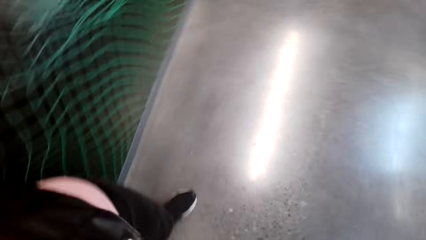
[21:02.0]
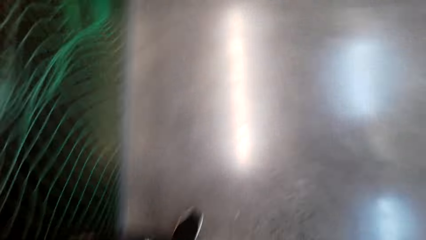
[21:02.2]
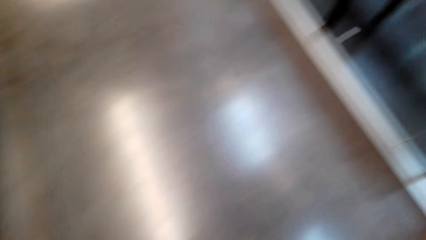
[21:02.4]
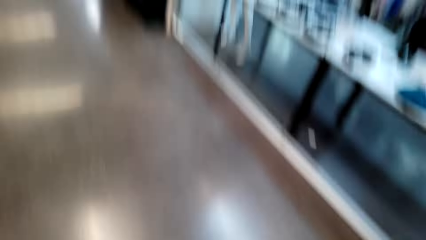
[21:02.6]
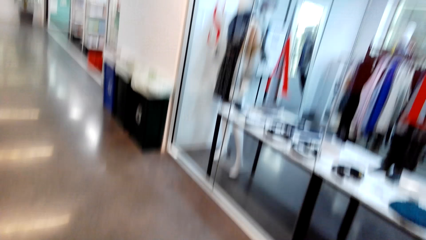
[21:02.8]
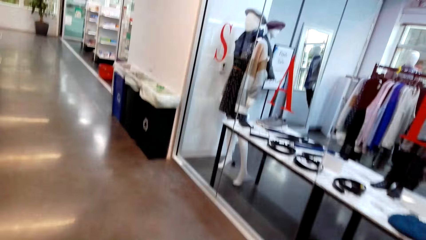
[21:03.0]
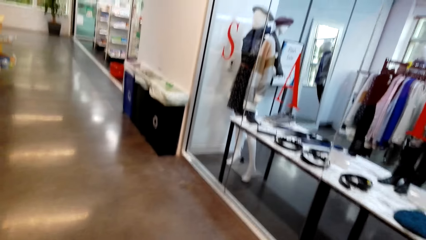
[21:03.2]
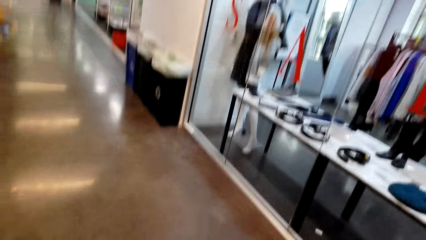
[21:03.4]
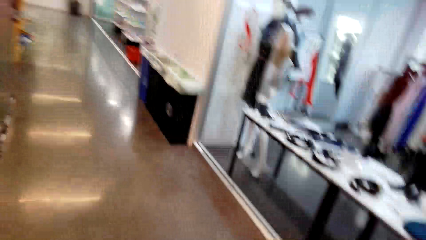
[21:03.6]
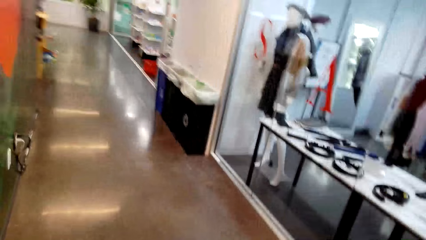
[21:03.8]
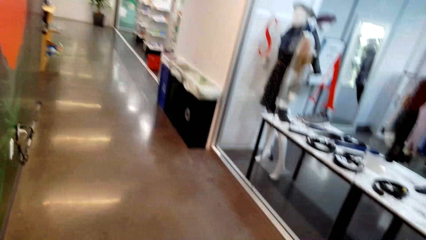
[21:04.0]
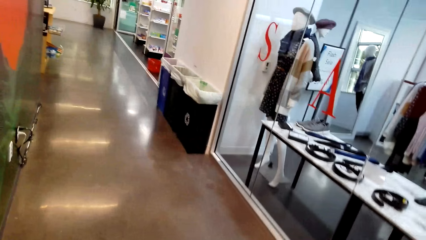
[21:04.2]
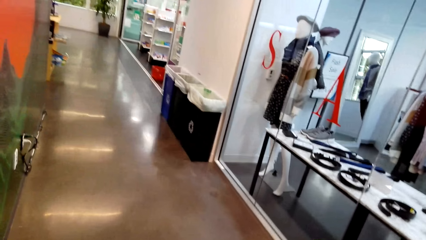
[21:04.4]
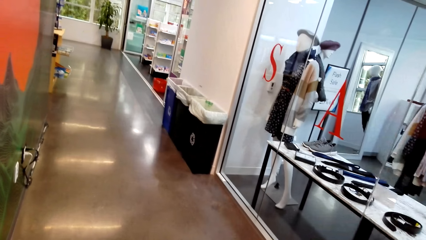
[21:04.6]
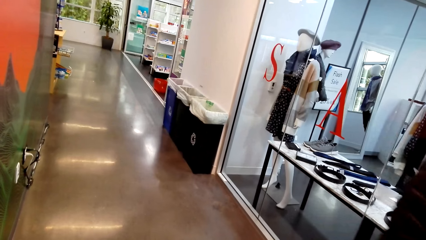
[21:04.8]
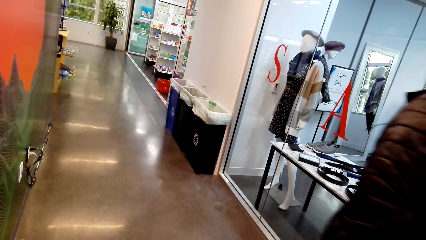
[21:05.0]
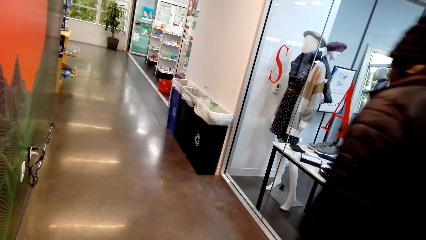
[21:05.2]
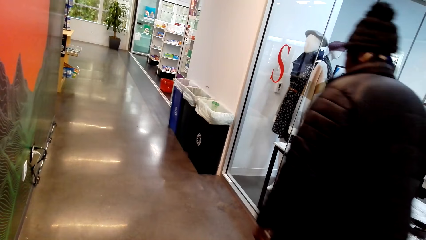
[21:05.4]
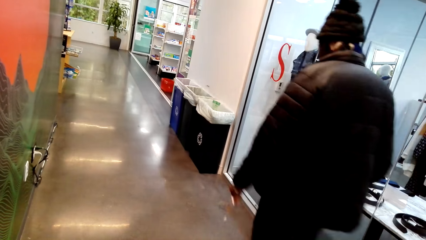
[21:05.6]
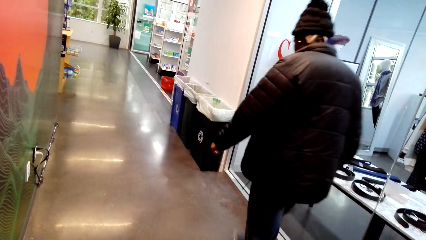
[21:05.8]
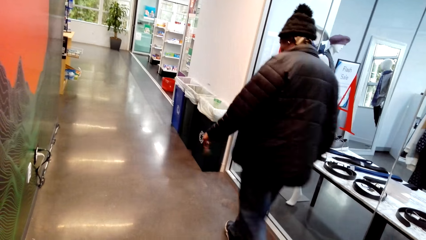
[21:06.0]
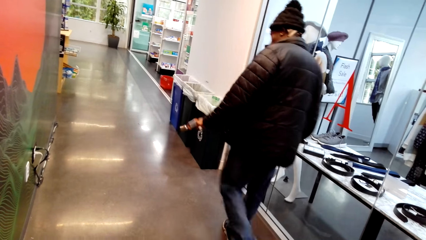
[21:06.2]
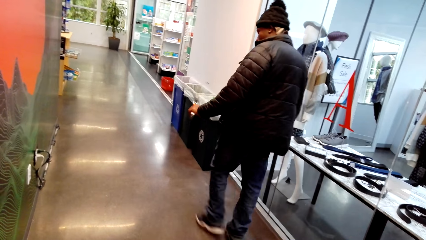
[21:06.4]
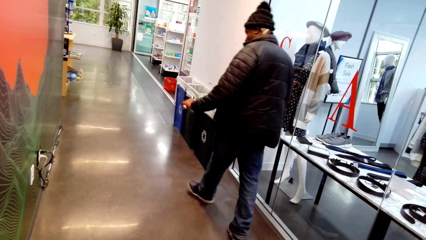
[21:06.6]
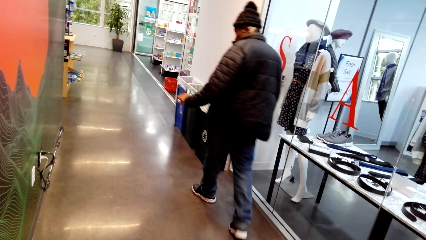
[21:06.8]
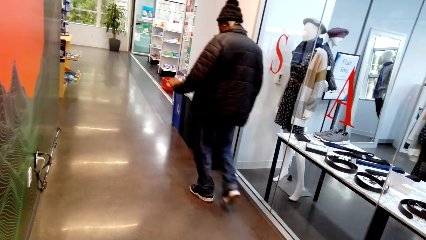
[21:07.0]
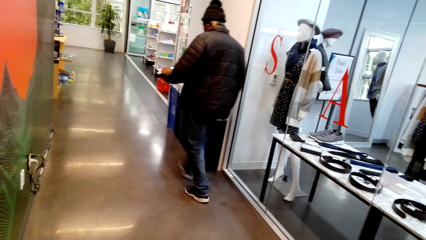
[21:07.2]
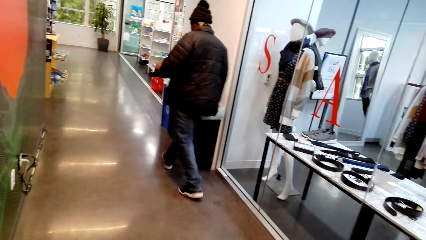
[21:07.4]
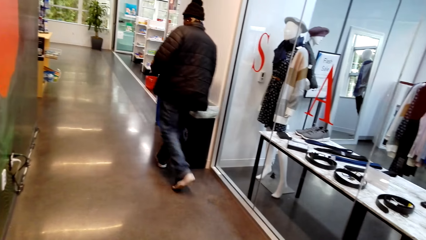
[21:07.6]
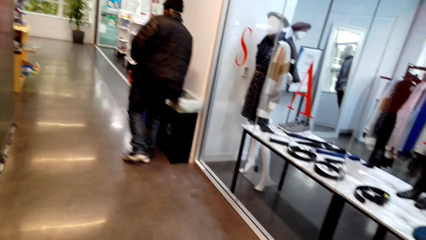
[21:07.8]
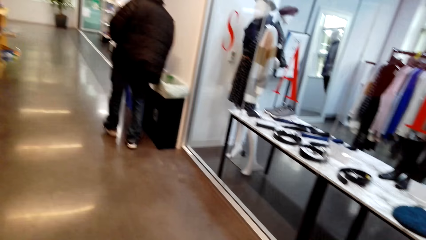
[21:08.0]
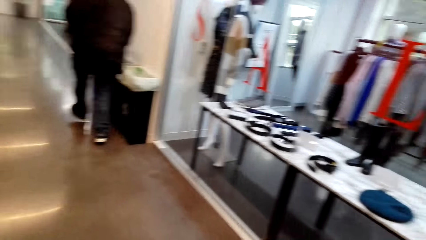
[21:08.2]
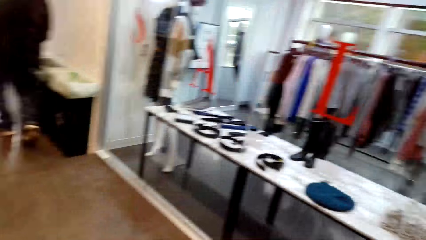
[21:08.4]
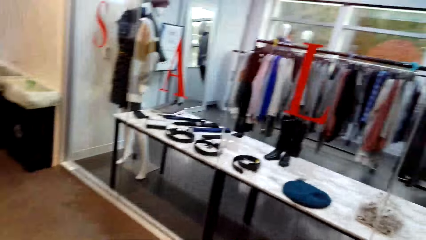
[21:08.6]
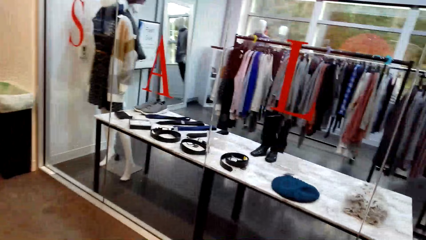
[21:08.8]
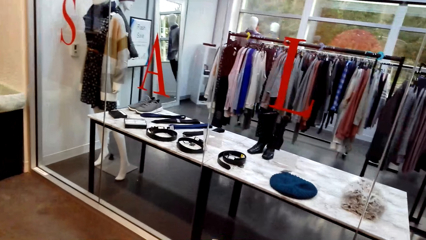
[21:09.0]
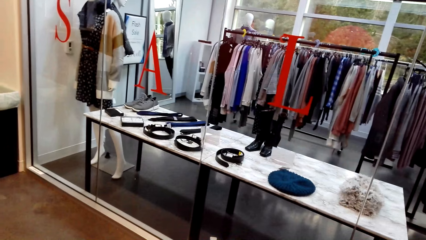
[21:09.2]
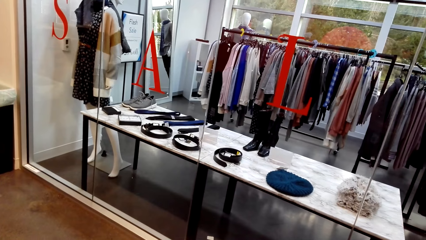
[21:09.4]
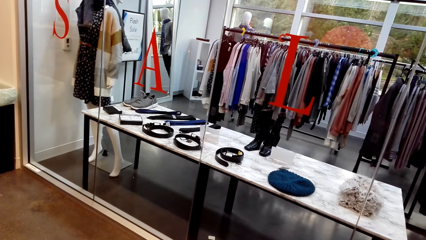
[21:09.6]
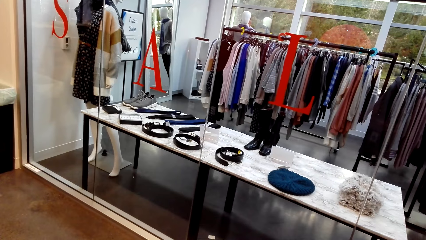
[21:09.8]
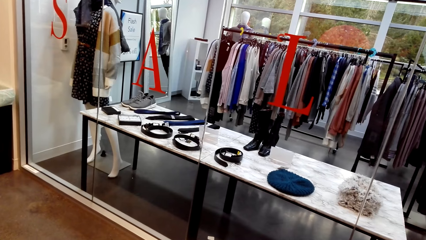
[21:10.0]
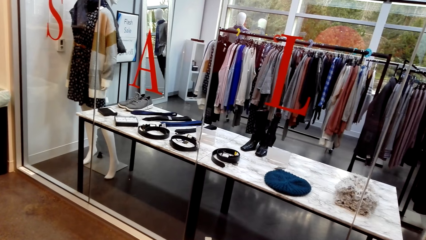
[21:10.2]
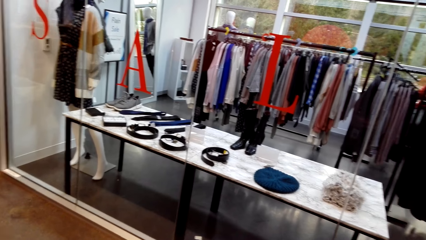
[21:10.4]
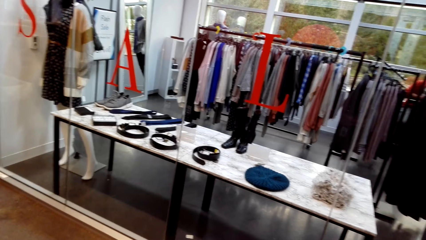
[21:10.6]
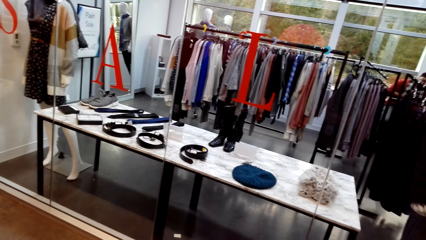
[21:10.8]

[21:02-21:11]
A person walks past the camera wearer in the store.
